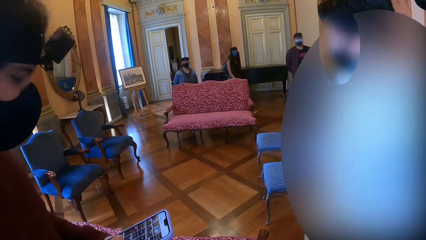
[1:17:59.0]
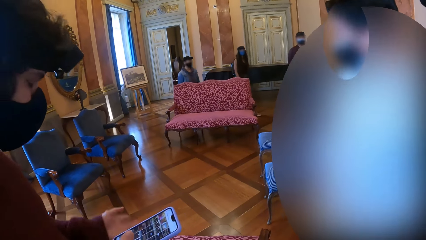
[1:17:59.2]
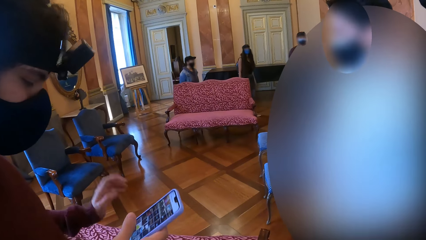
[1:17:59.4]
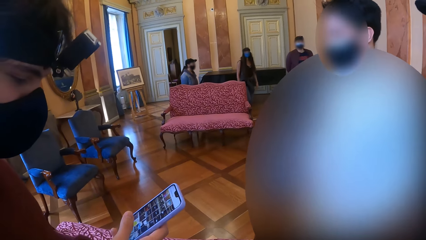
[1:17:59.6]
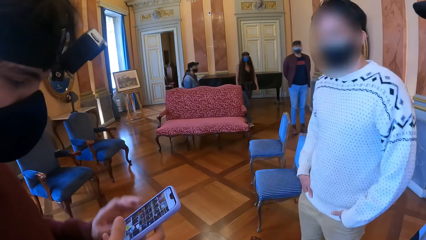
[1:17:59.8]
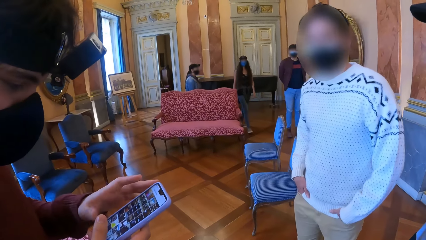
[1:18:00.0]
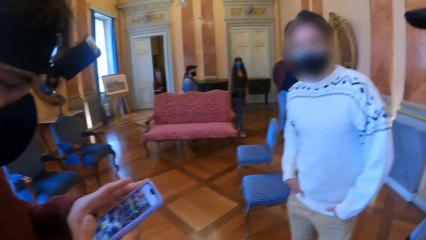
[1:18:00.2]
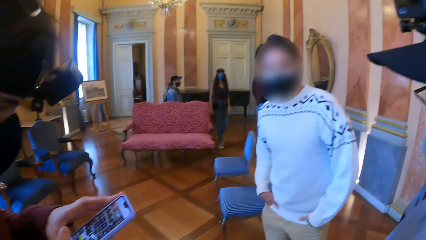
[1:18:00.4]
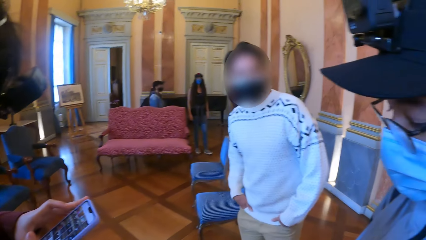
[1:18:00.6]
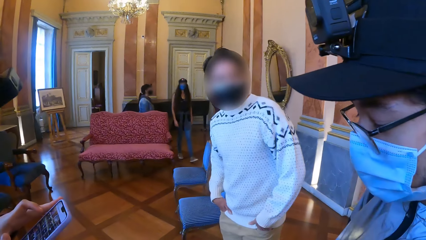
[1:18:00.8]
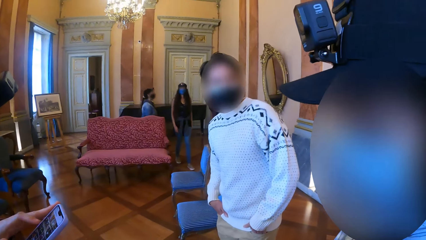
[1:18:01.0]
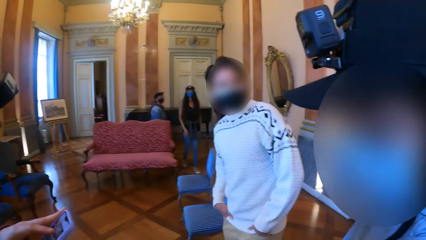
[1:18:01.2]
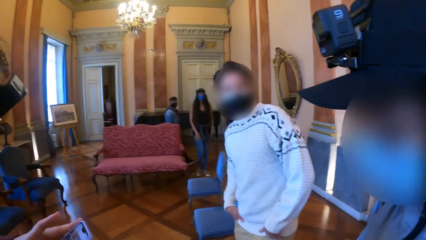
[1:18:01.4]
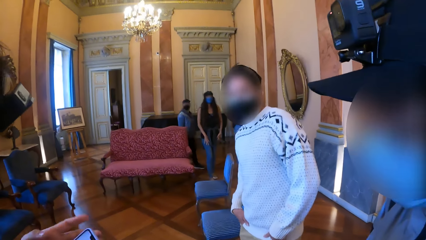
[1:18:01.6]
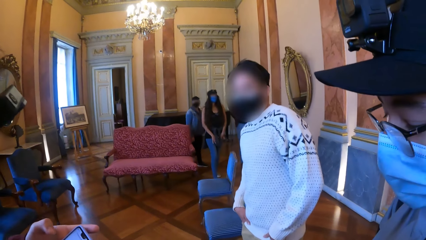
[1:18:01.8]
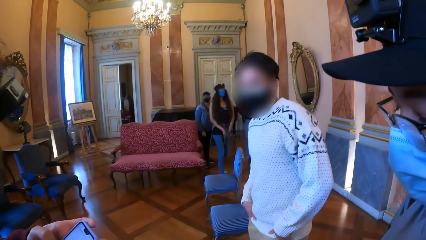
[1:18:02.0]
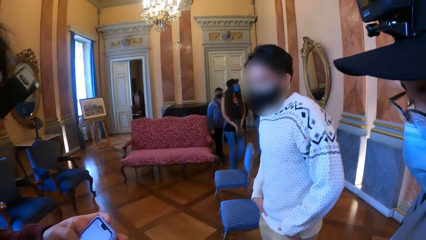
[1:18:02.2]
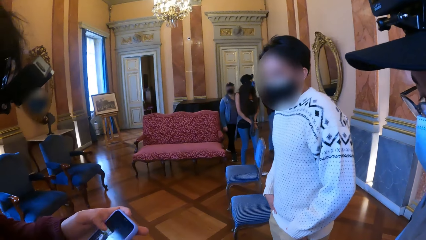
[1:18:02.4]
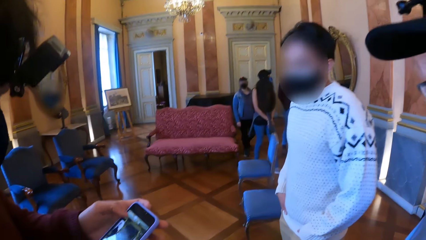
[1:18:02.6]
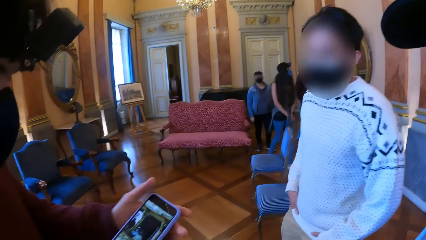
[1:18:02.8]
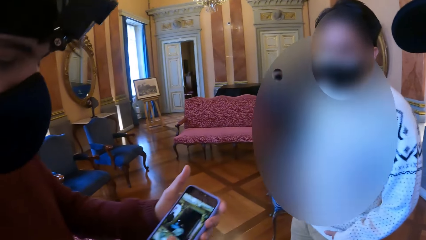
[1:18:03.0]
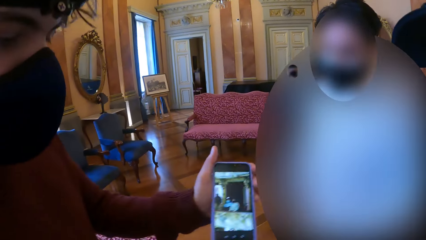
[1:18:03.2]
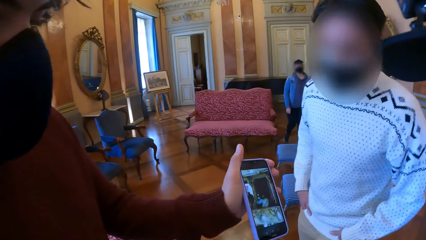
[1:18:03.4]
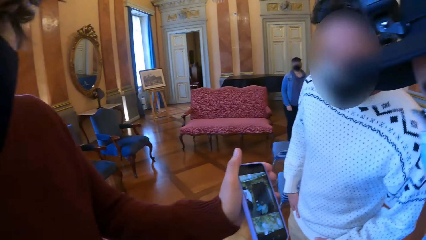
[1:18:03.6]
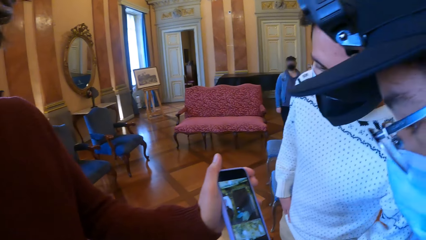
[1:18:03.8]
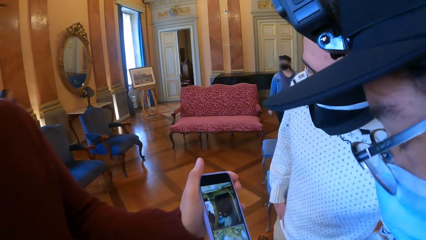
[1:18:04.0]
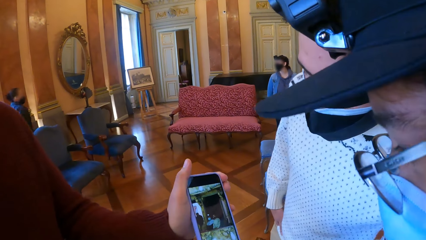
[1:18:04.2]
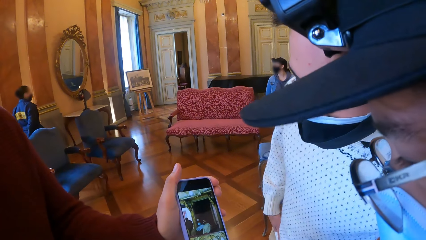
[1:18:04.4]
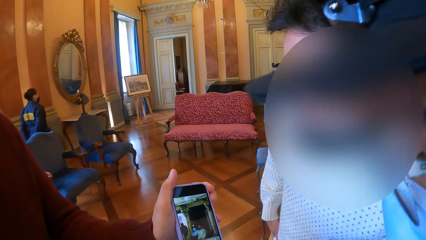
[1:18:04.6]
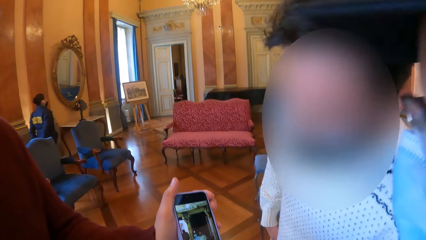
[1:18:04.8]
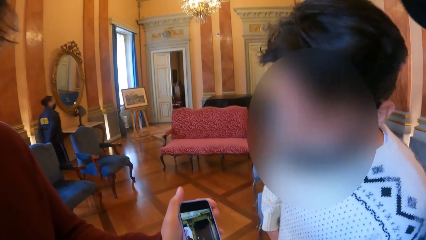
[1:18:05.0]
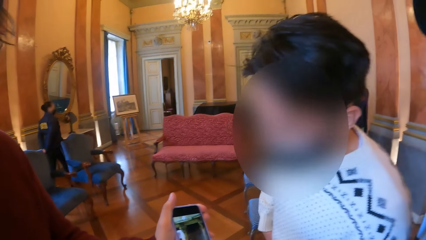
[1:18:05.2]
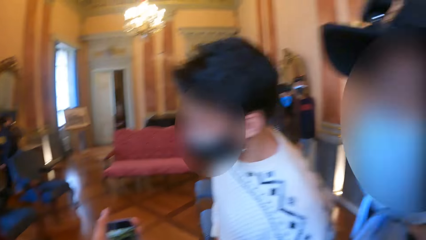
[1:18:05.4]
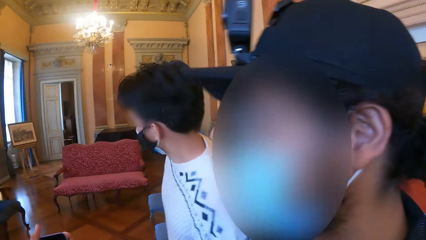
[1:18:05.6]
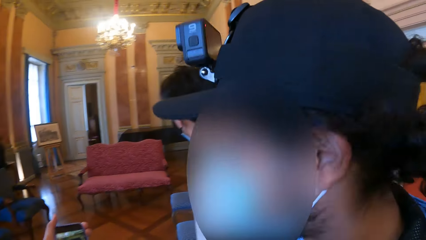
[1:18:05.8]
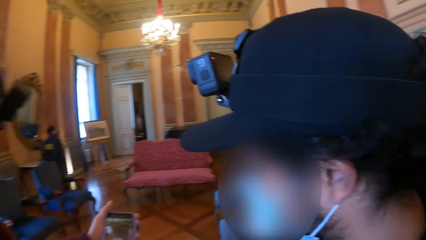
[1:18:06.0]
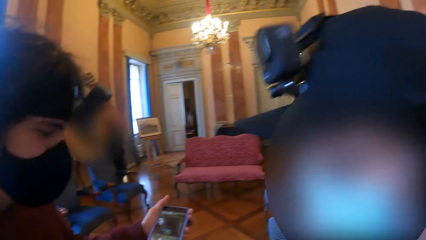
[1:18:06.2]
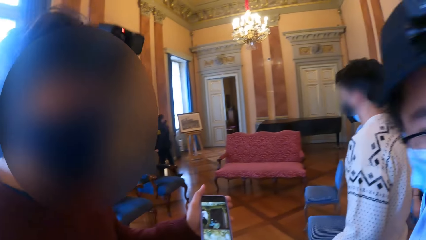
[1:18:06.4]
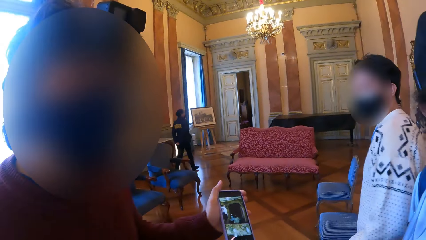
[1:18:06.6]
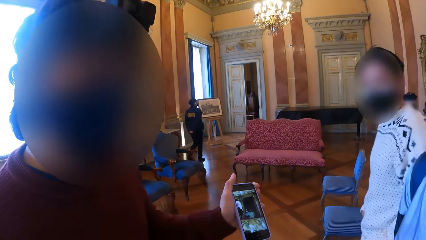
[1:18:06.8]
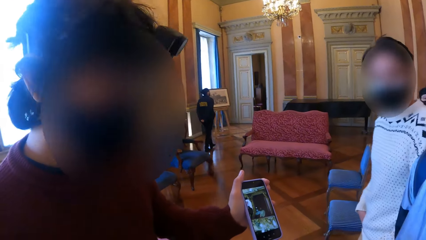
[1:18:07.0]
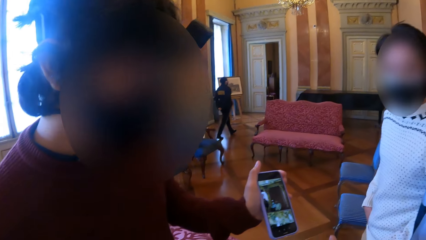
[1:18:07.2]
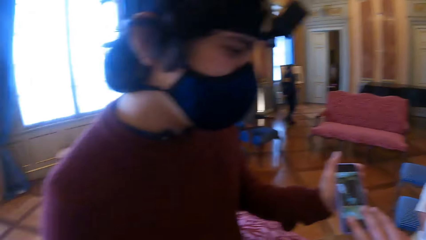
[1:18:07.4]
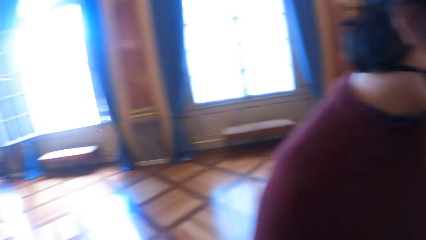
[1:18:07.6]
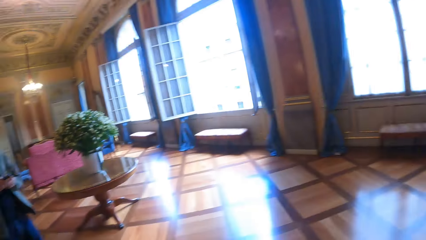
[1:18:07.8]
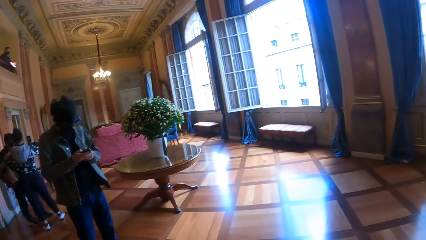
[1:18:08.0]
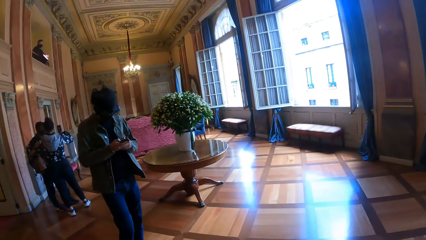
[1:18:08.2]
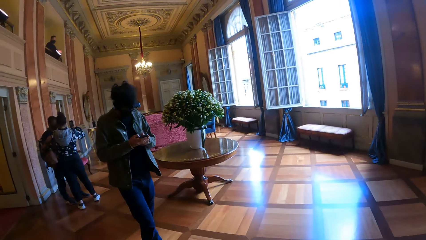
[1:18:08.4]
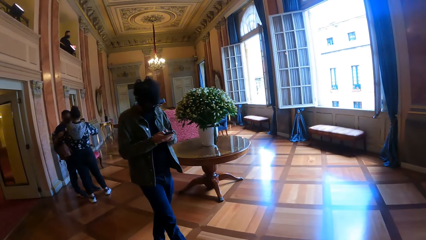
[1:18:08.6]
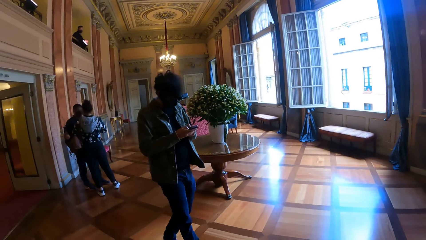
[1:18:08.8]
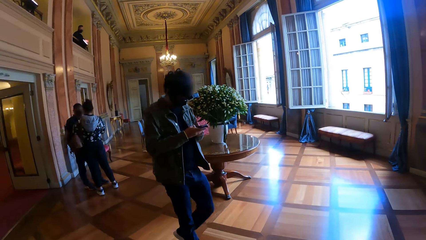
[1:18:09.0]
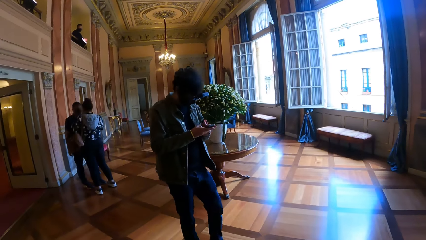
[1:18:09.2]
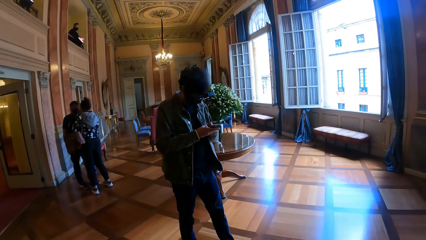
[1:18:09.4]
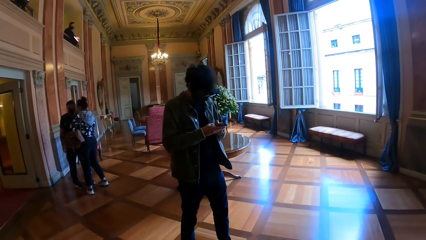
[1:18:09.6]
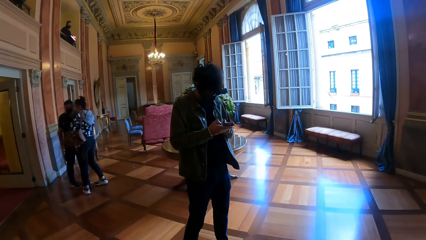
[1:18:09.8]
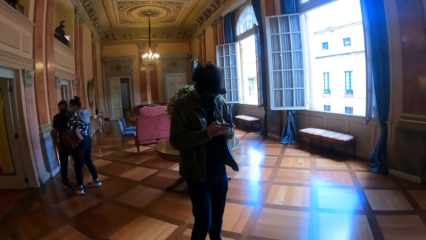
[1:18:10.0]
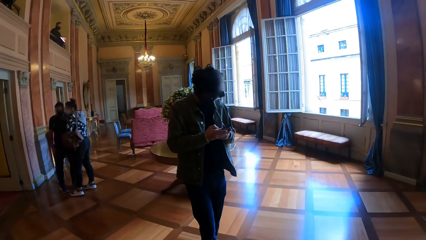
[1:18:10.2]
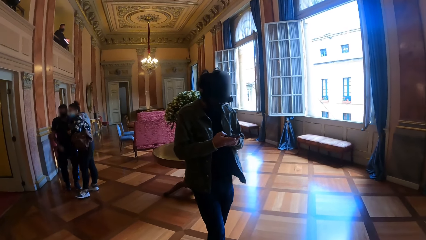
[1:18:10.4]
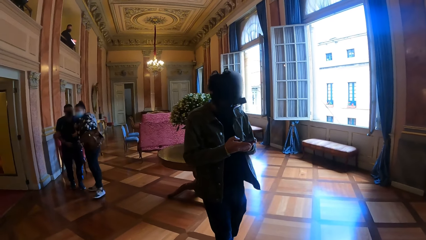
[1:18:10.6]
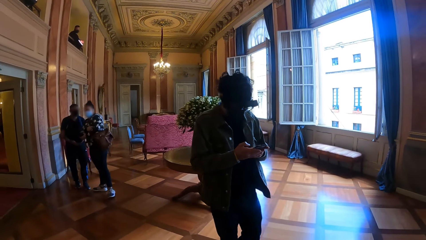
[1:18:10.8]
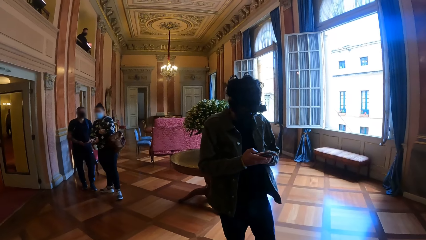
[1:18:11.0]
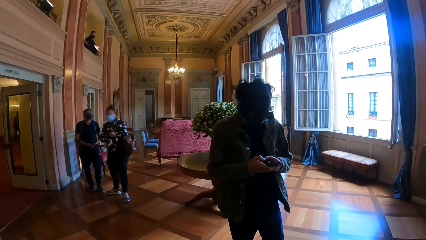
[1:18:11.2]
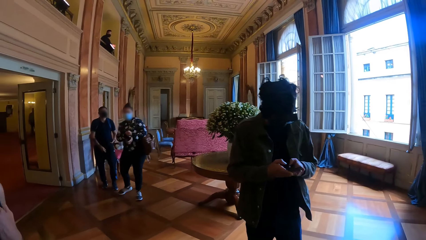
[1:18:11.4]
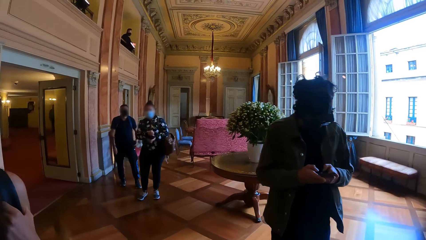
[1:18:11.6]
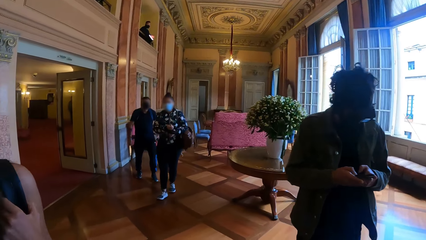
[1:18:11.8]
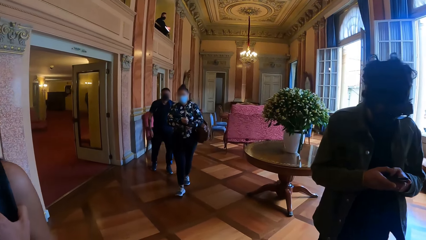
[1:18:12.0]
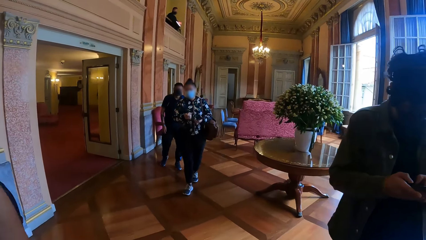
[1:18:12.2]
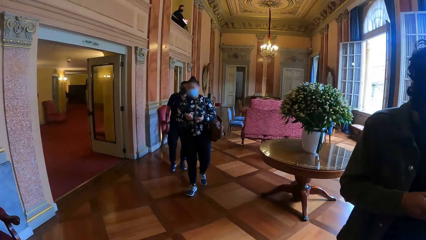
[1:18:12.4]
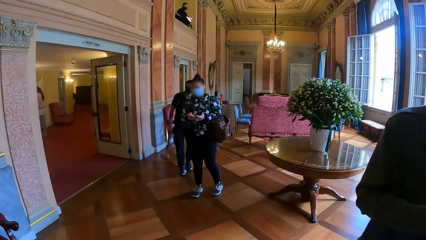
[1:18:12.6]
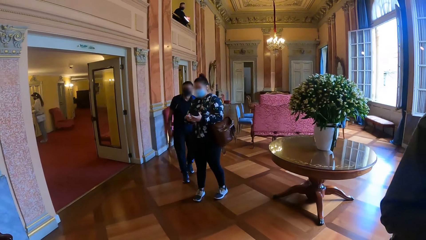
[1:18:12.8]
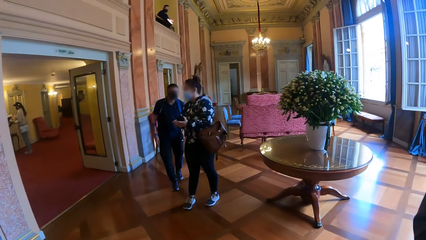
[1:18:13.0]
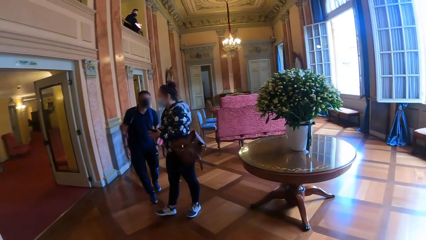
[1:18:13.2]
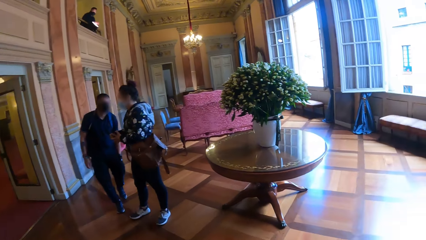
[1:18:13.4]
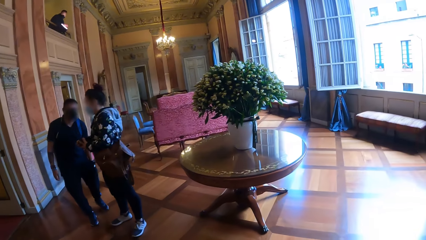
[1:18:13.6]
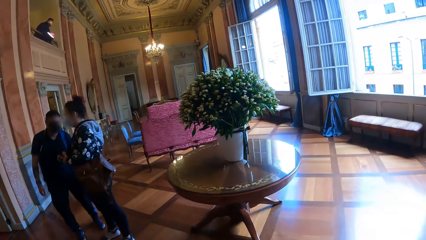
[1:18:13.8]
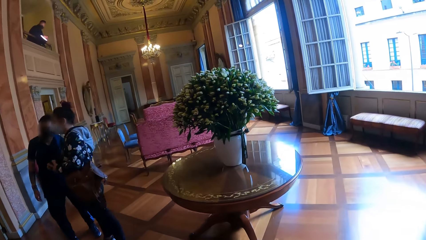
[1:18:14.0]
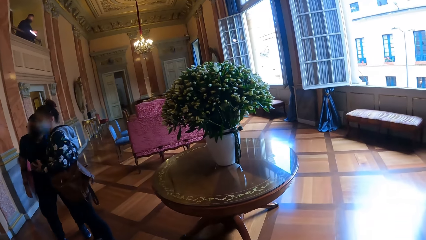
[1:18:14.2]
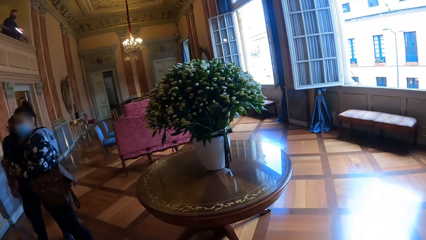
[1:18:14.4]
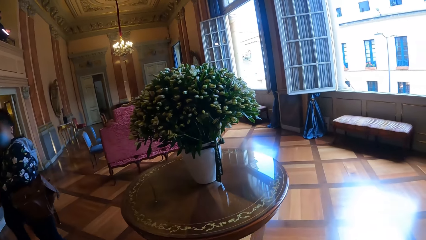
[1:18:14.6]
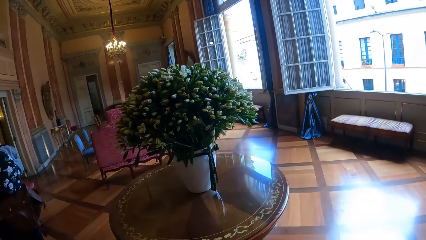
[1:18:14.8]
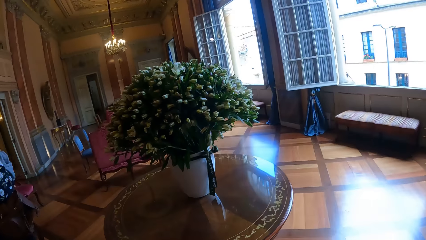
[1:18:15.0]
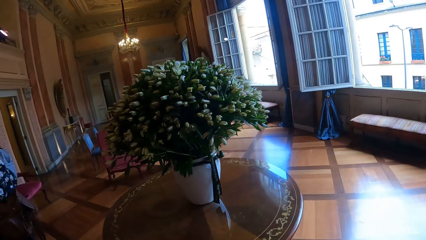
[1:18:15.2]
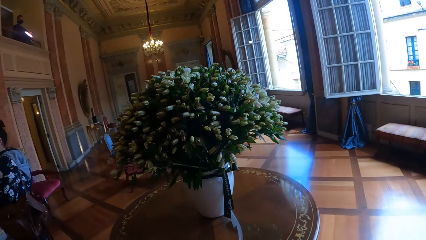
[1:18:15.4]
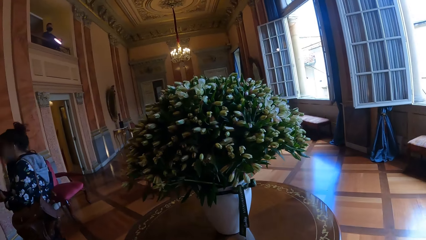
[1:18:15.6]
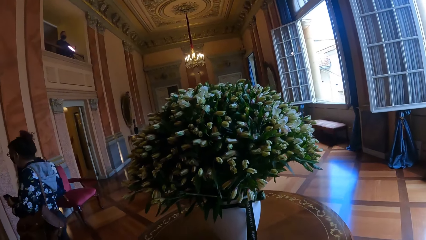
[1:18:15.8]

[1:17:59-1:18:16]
A man holds a phone with his hands. He presses the phone in his hands with his left hand. The camera wearer looks at another man. The first man holds the phone with his right hand. The first man shows a picture to the other man and a third man. The camera wearer looks at the picture in the phone in the first man's left hand. The other man and the third man look at the phone in the first man's left hand. The camera wearer looks at the three men. They turn around. A fourth man operates a phone with his hands and walks towards the camera wearer. The camera wearer looks at the fourth man operating his phone. They walk past the fourth man. They walk towards the bunch of flowers.
